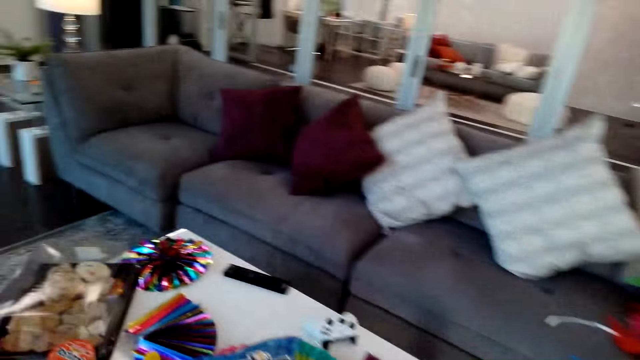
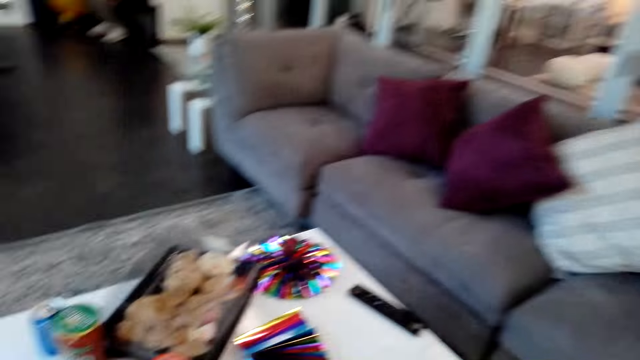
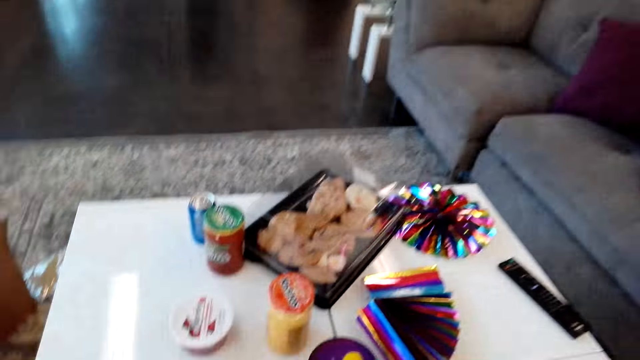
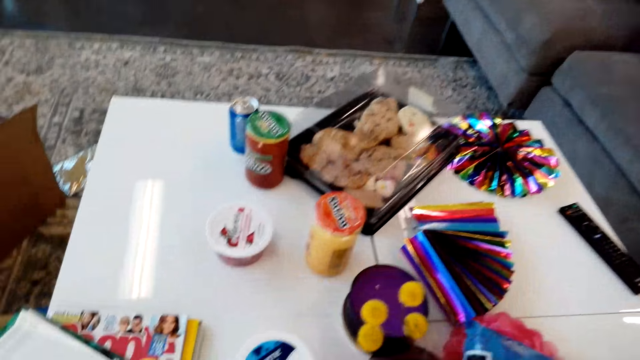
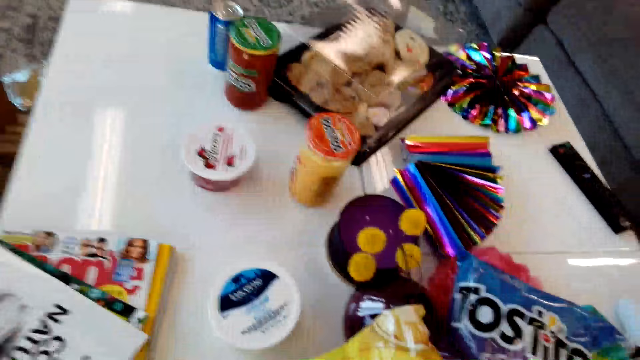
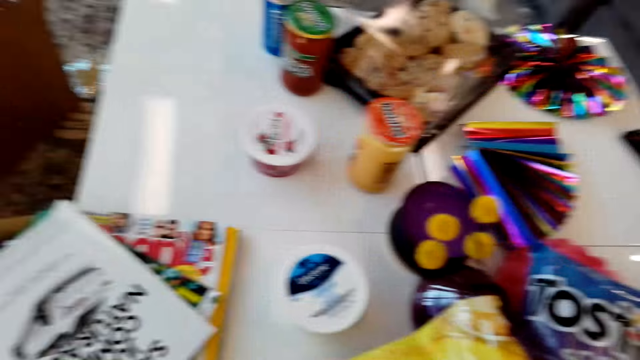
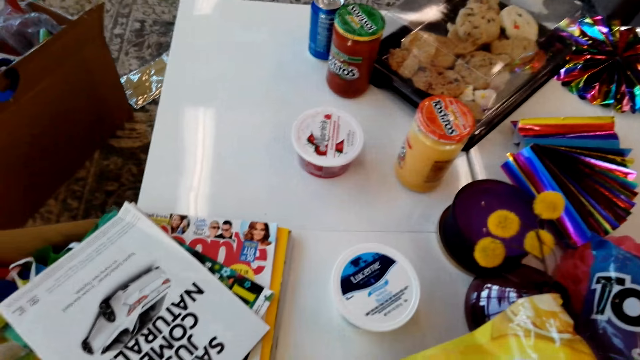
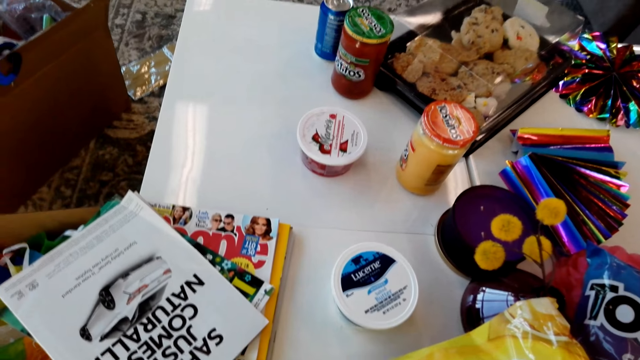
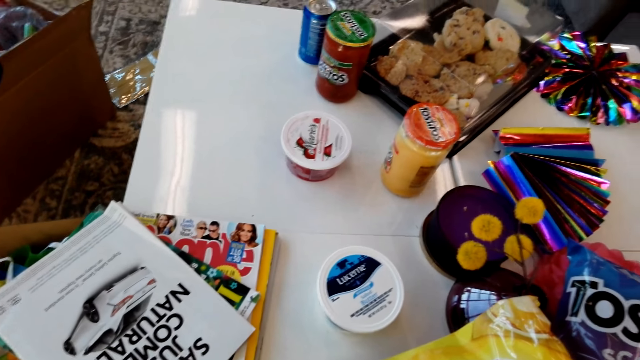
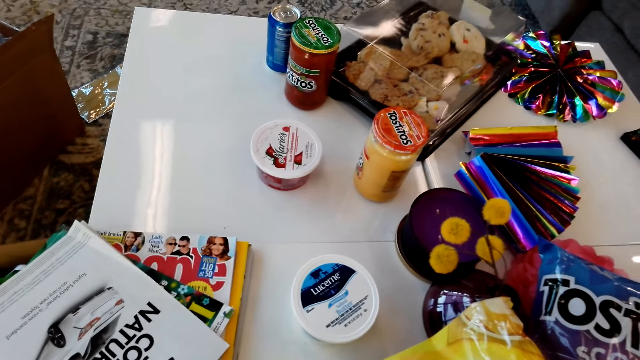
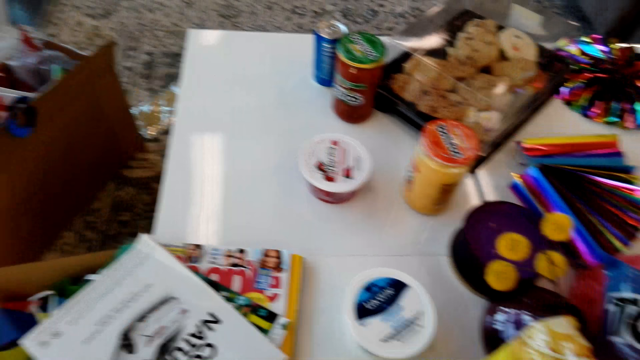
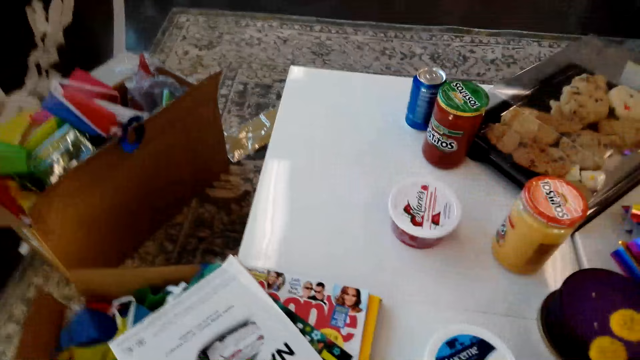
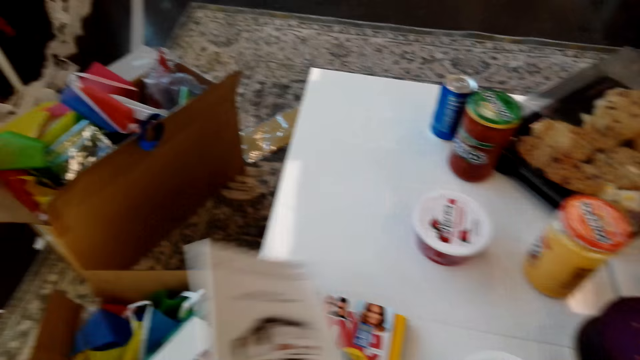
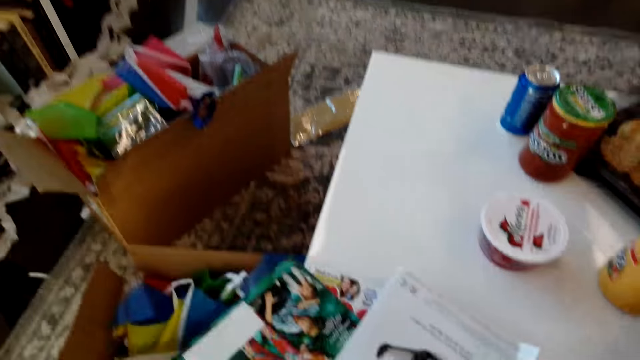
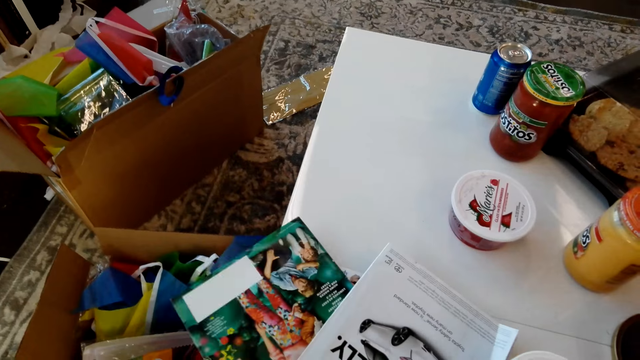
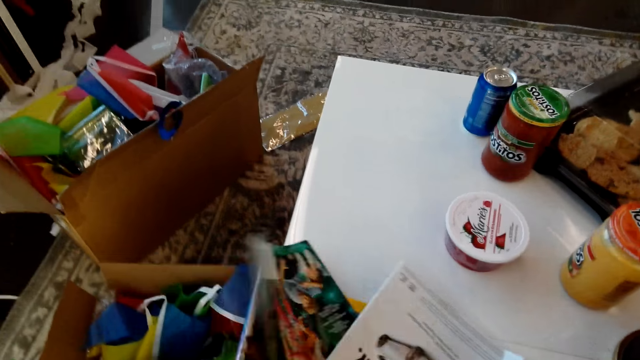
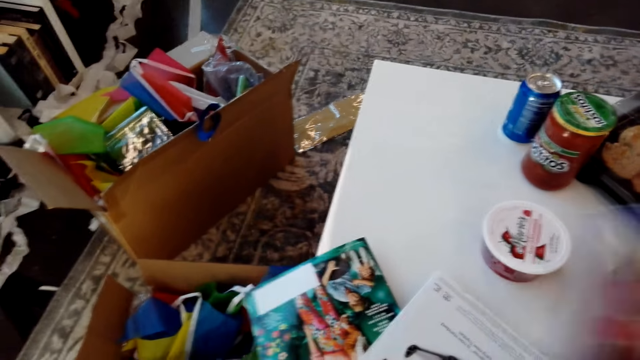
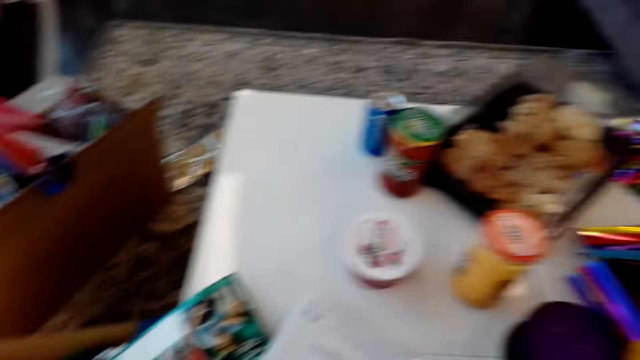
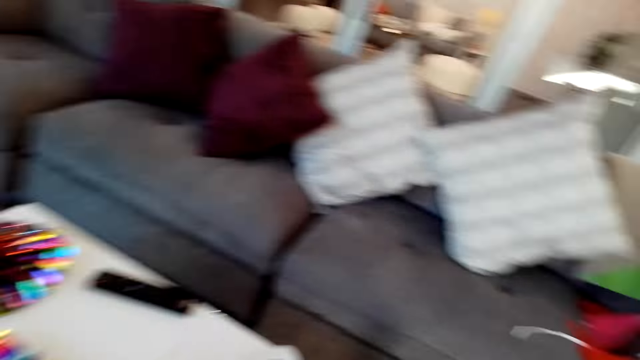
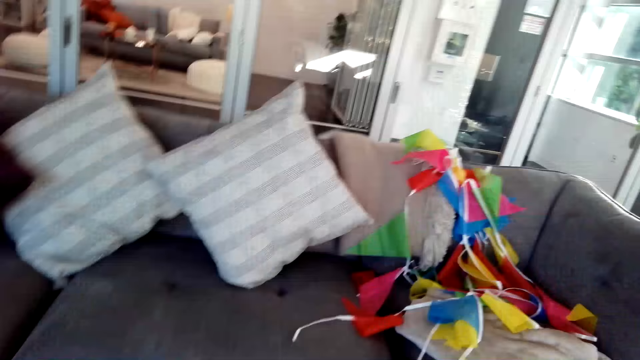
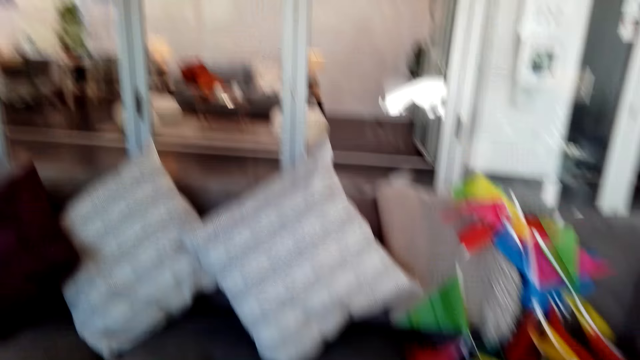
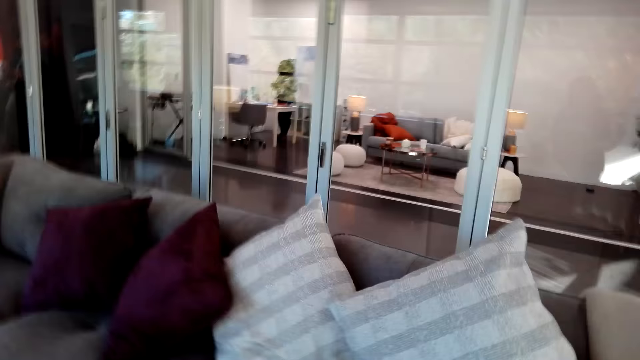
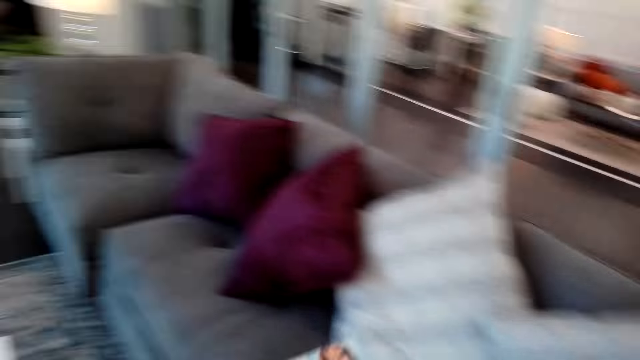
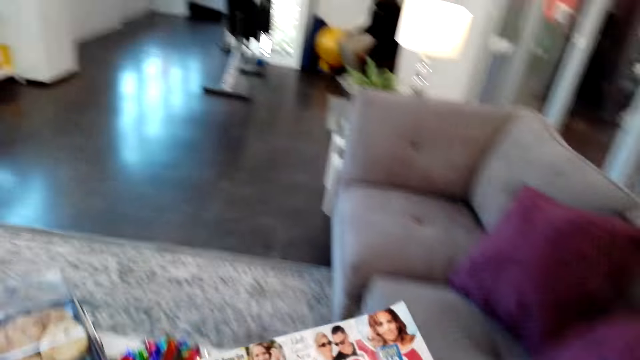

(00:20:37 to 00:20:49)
The camera wearer stares at the table. They move something. A man talks to the camera wearer. The camera wearer picks up the magazine. They place the magazine on the table. They take the books. They adjust the position of the magazine. They pick up the magazine. They talk to the man and ask about the books. They walk towards another side of the couch.

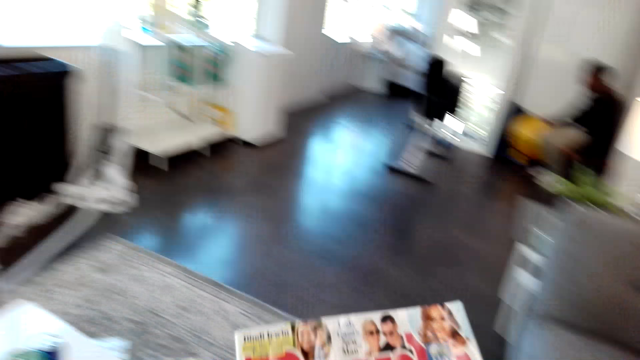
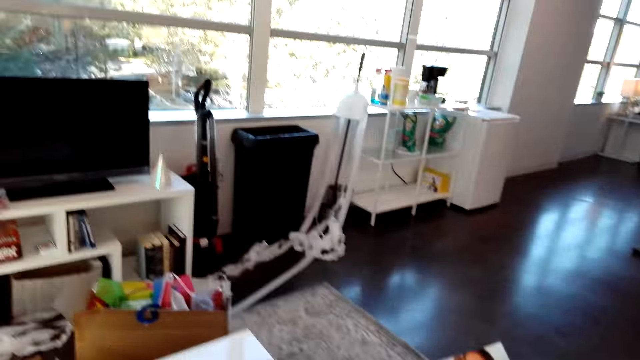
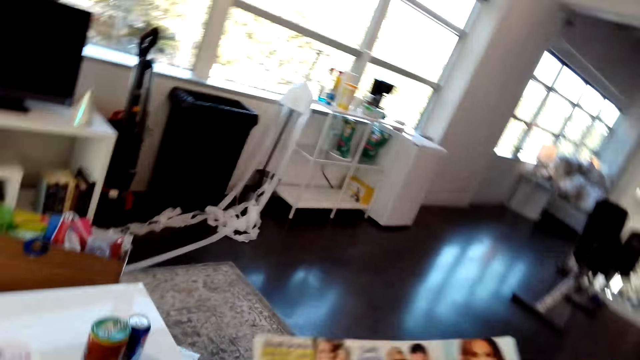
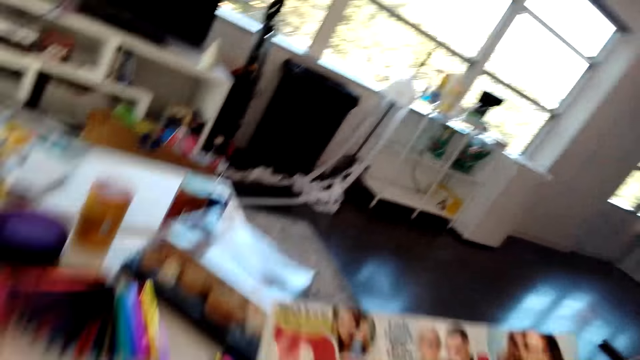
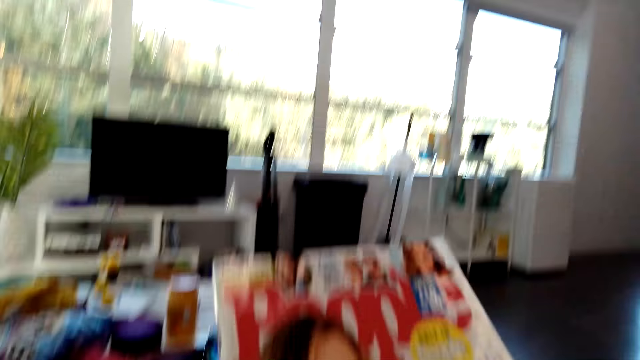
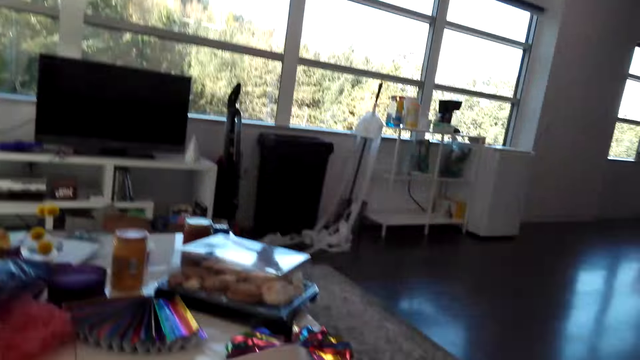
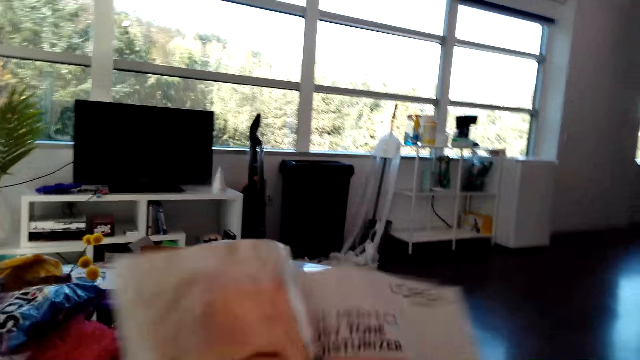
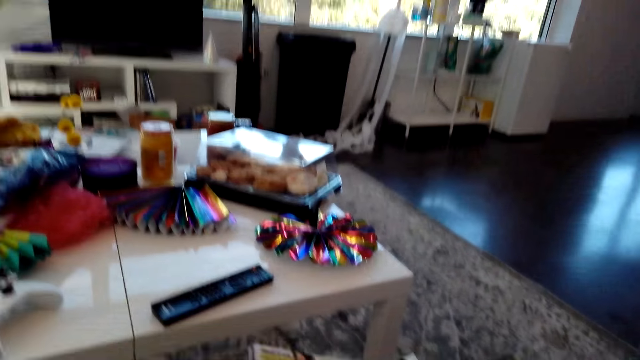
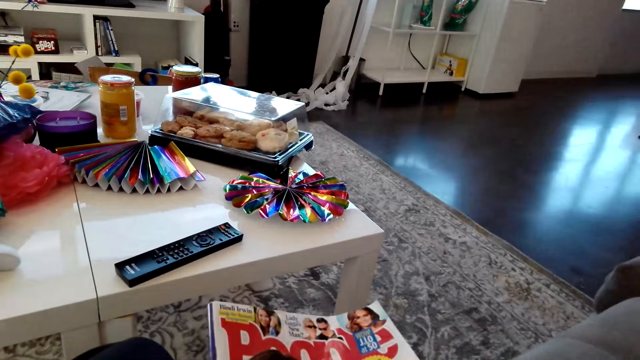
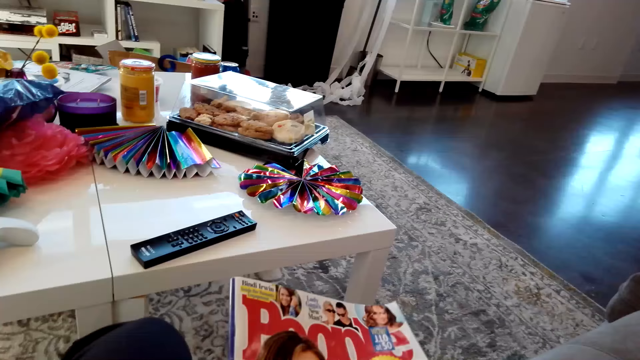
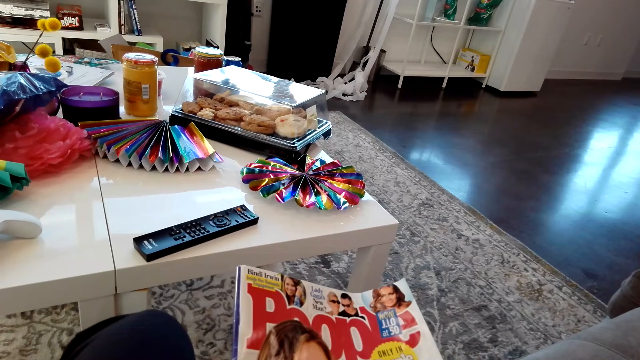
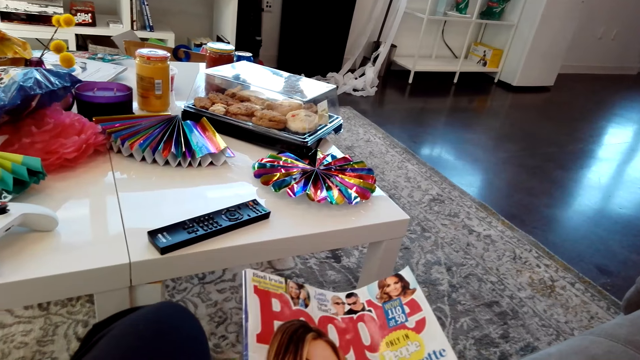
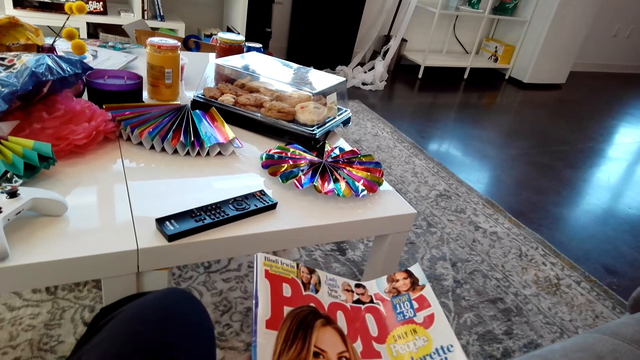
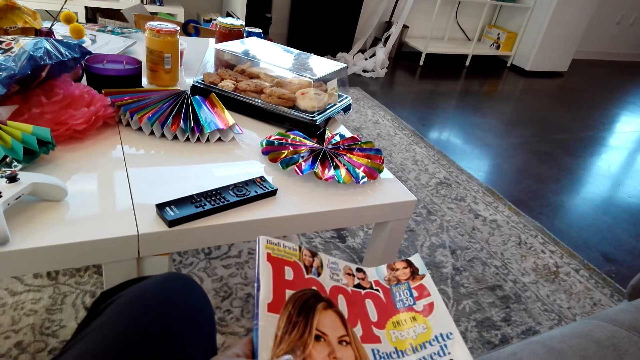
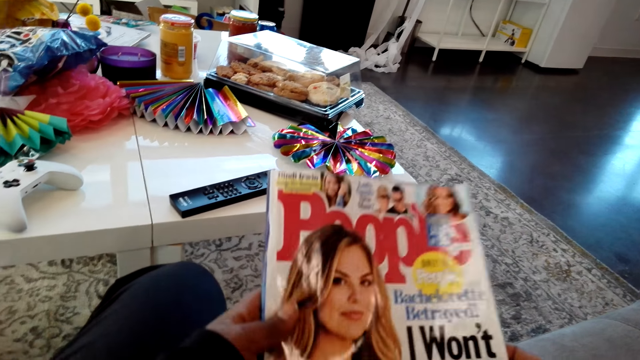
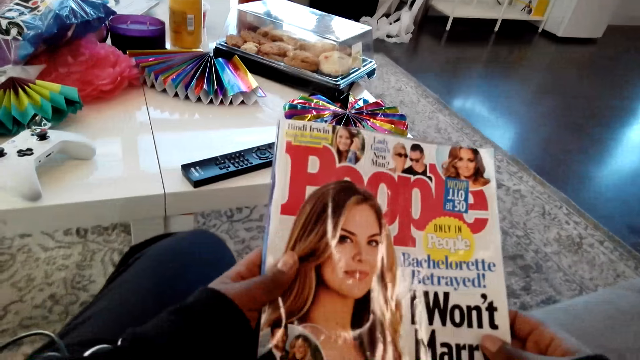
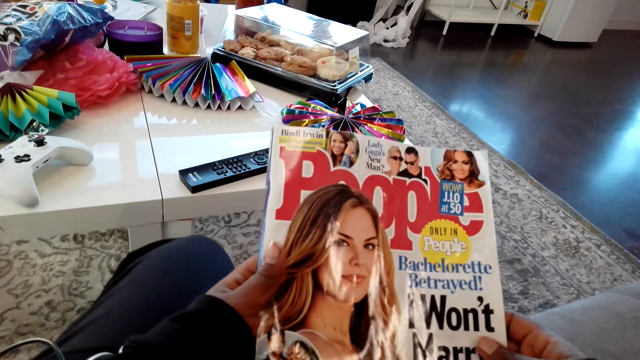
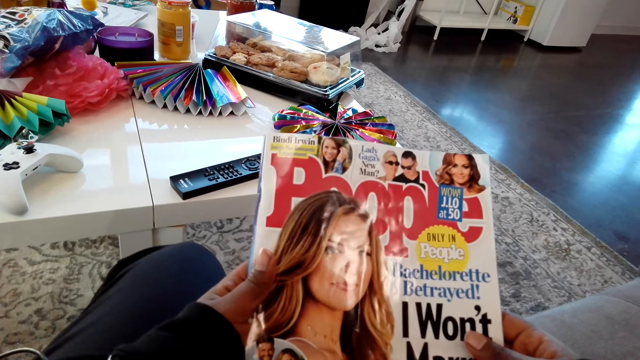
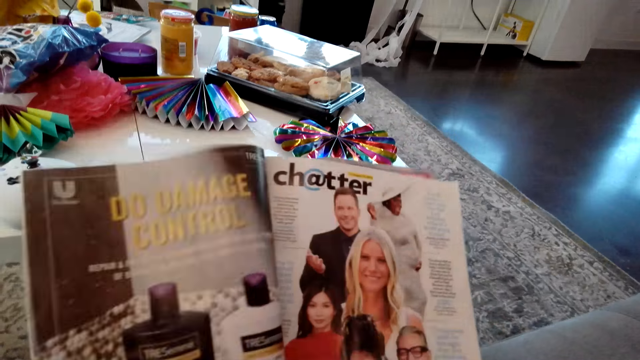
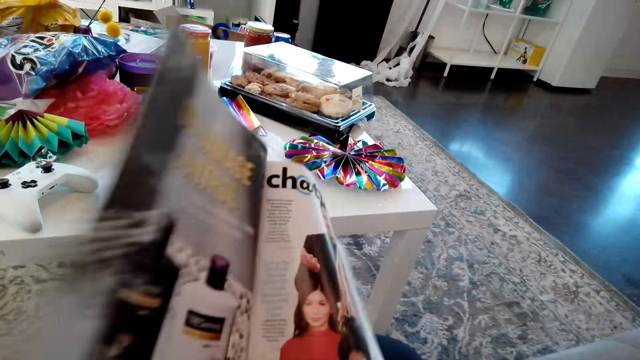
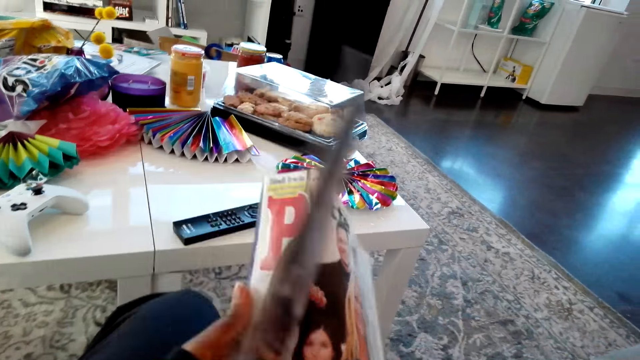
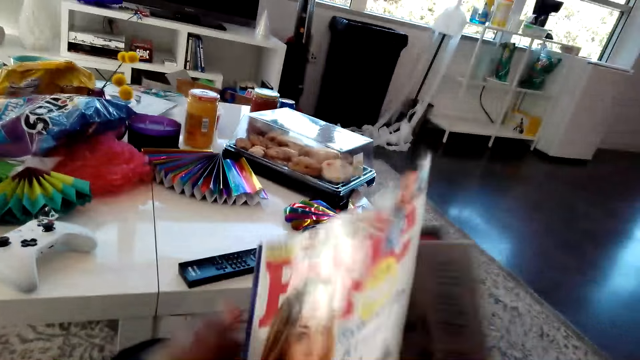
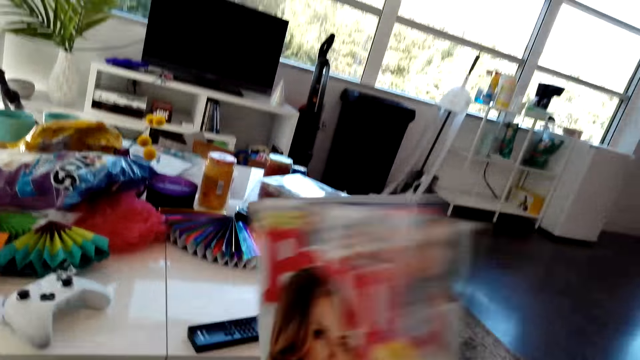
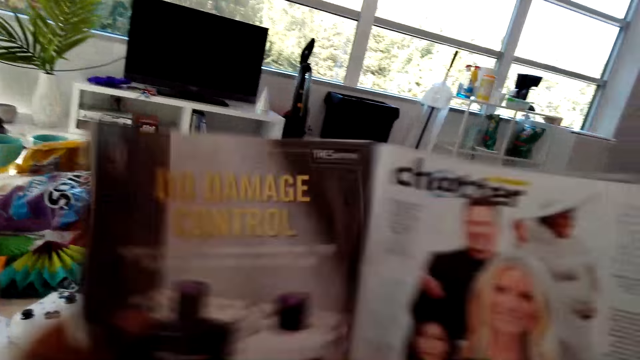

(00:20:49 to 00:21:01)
A person responds. The camera wearer sits on the couch. She flips a page of the magazine. She places the magazine on her thighs. She reads the cover of the magazine. She lifts up the magazine. She reads the magazine. She flips a page of the magazine. She adjusts her grip of the magazine. She flips a page of the magazine.
